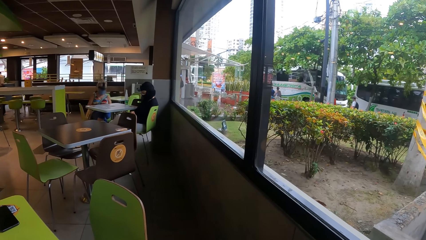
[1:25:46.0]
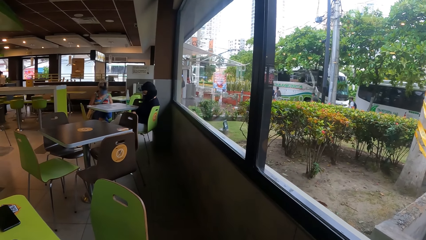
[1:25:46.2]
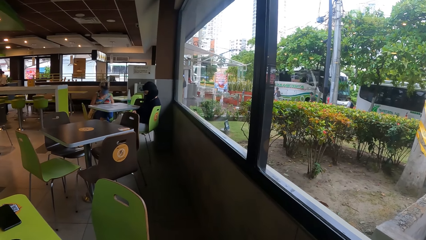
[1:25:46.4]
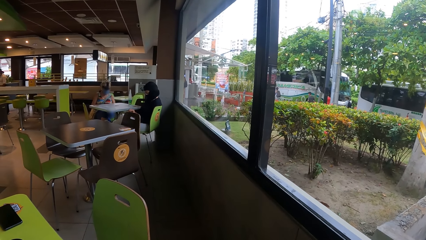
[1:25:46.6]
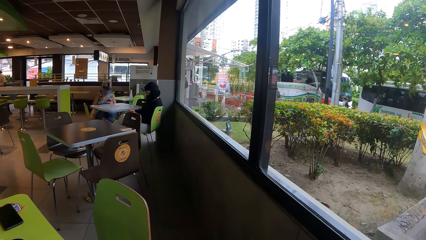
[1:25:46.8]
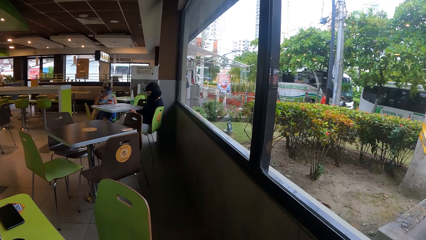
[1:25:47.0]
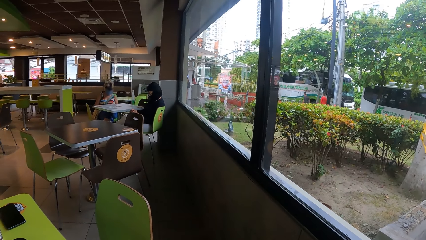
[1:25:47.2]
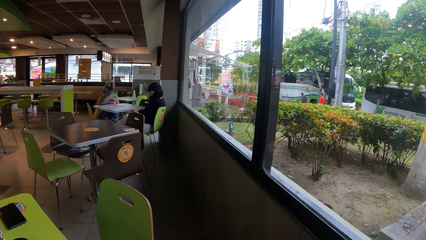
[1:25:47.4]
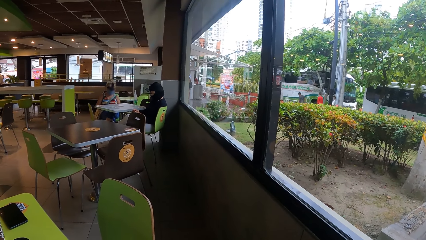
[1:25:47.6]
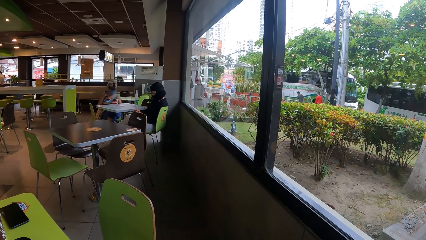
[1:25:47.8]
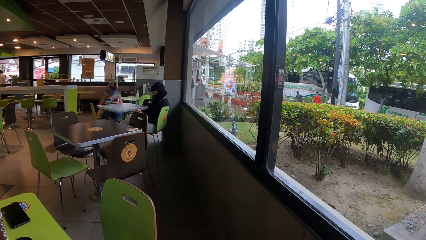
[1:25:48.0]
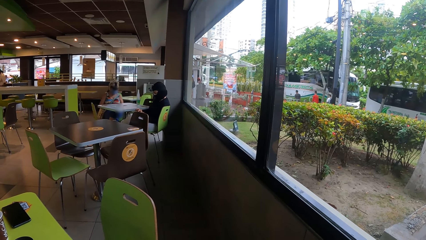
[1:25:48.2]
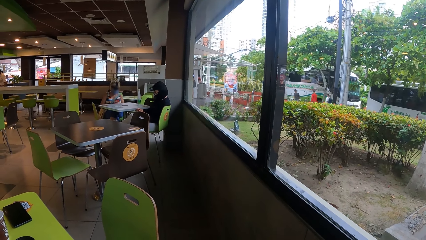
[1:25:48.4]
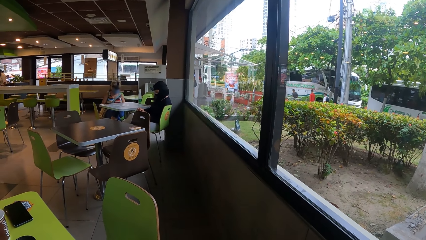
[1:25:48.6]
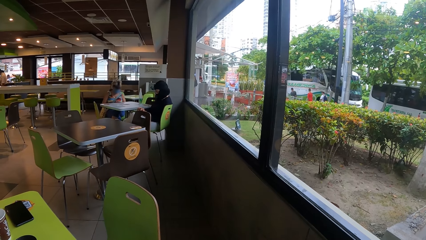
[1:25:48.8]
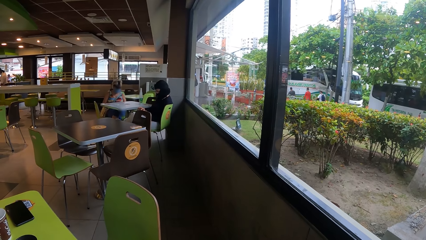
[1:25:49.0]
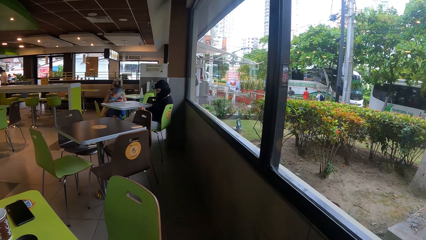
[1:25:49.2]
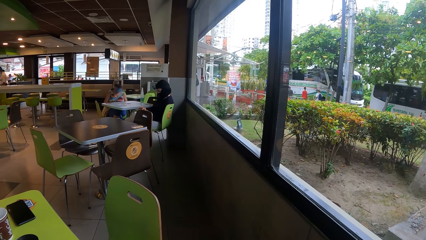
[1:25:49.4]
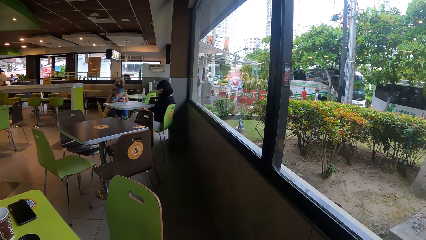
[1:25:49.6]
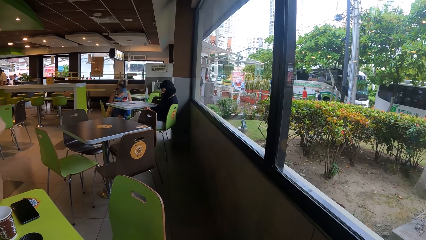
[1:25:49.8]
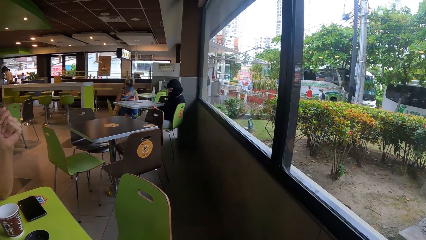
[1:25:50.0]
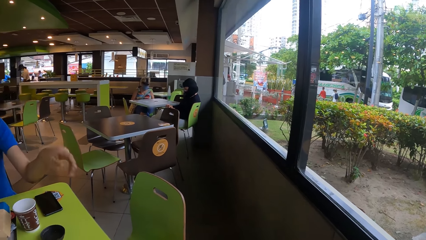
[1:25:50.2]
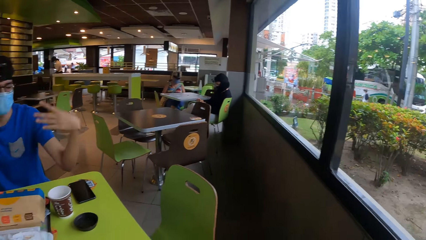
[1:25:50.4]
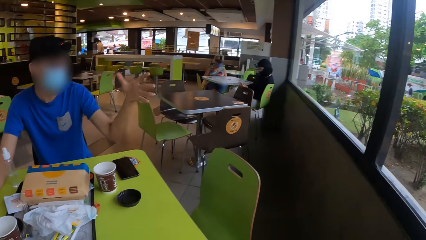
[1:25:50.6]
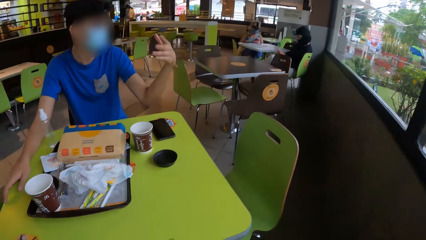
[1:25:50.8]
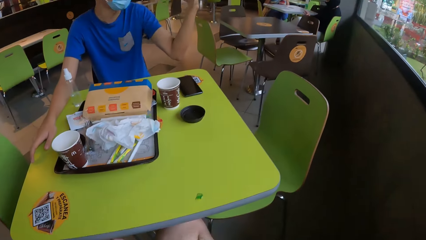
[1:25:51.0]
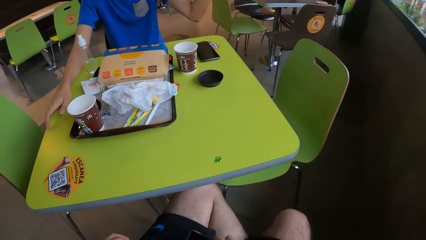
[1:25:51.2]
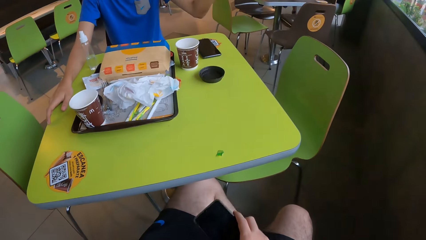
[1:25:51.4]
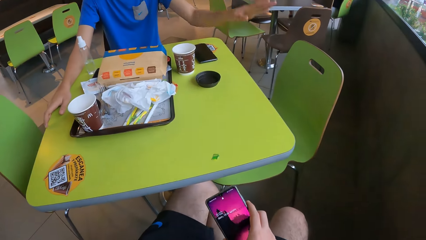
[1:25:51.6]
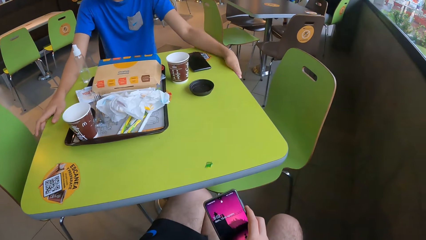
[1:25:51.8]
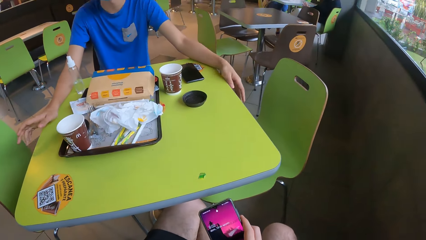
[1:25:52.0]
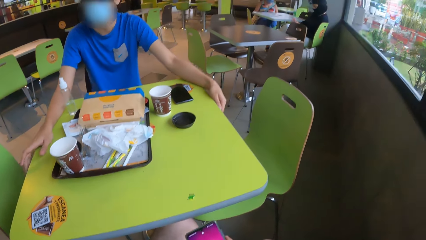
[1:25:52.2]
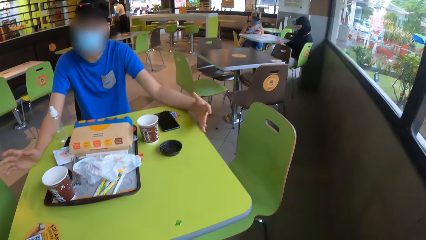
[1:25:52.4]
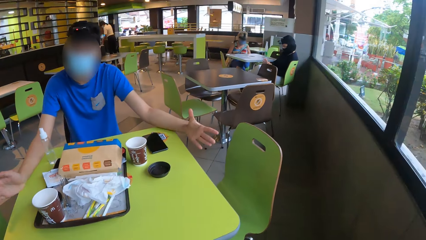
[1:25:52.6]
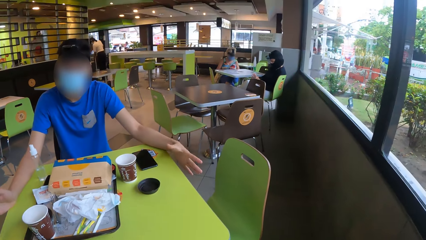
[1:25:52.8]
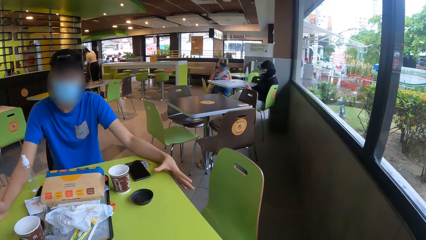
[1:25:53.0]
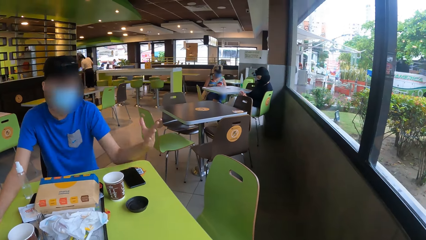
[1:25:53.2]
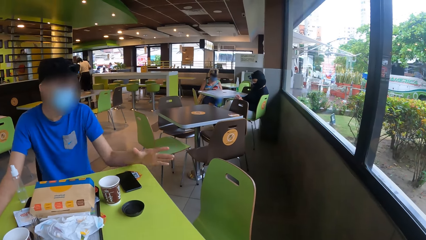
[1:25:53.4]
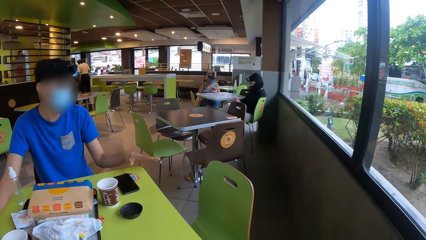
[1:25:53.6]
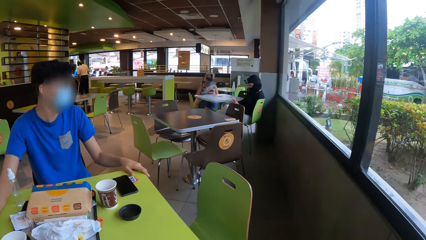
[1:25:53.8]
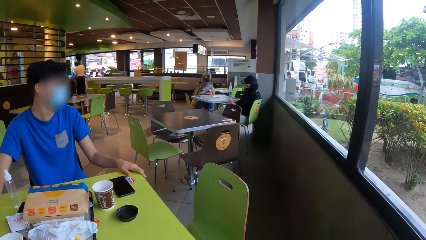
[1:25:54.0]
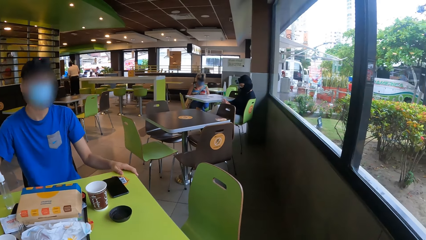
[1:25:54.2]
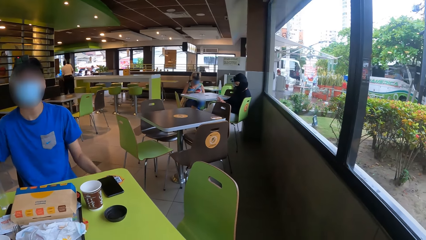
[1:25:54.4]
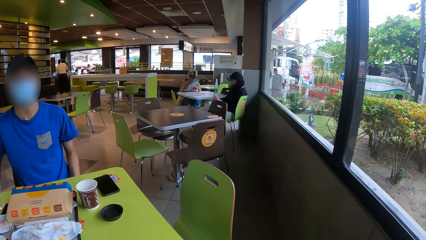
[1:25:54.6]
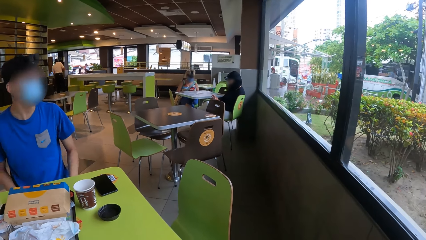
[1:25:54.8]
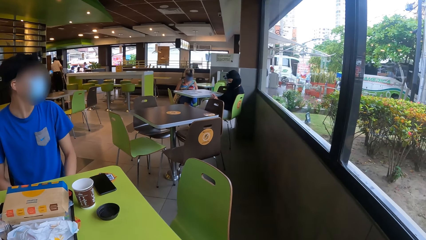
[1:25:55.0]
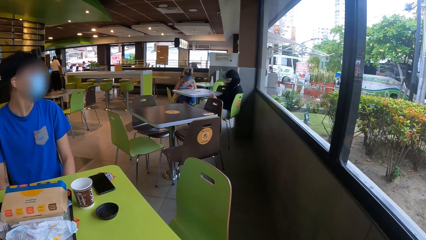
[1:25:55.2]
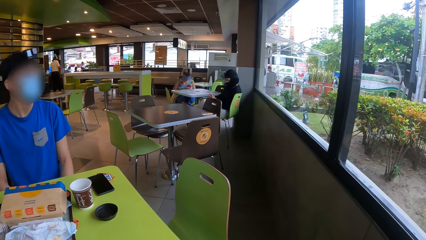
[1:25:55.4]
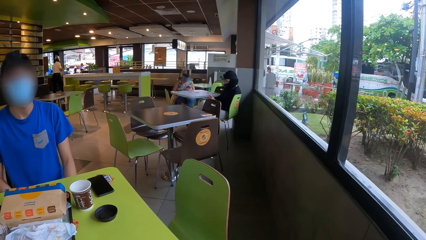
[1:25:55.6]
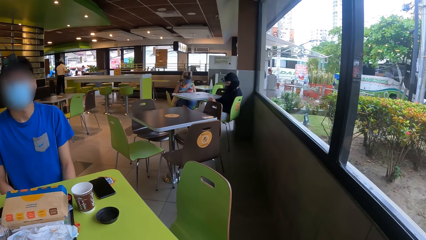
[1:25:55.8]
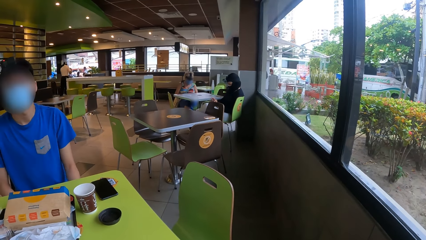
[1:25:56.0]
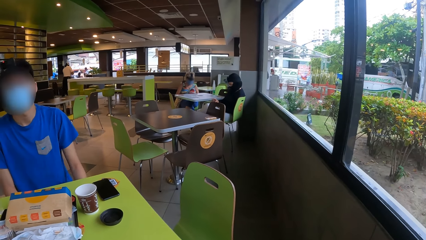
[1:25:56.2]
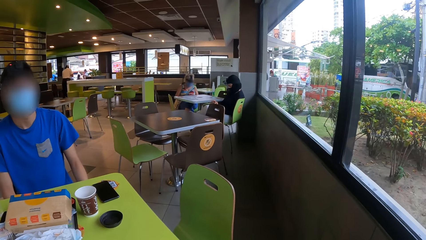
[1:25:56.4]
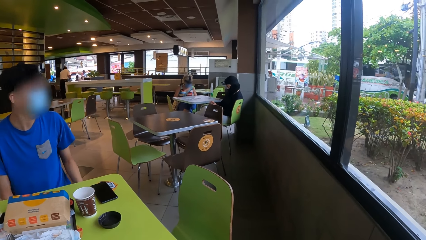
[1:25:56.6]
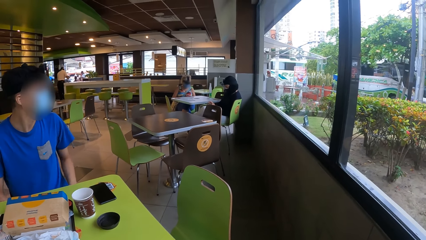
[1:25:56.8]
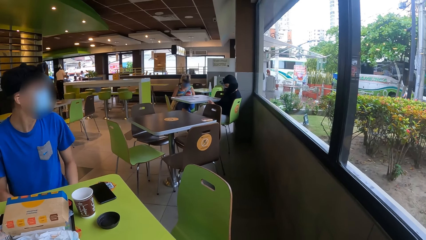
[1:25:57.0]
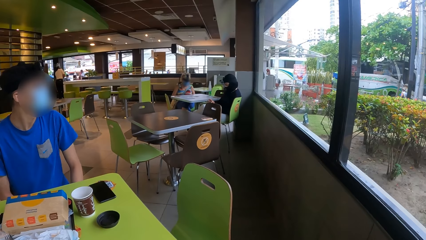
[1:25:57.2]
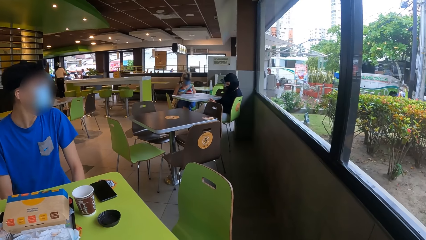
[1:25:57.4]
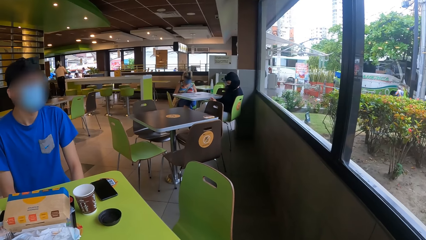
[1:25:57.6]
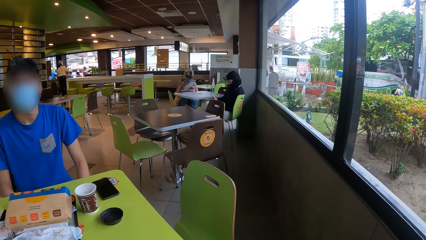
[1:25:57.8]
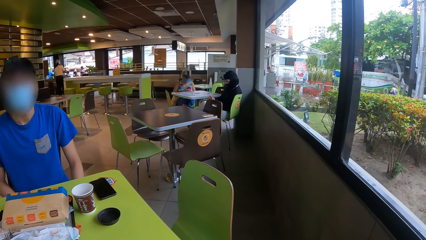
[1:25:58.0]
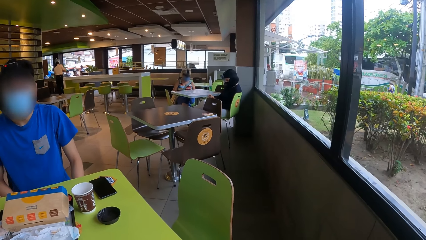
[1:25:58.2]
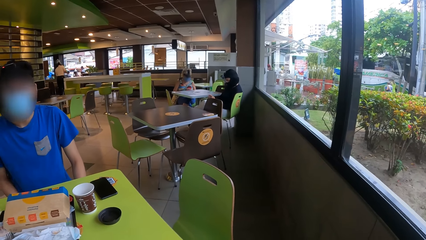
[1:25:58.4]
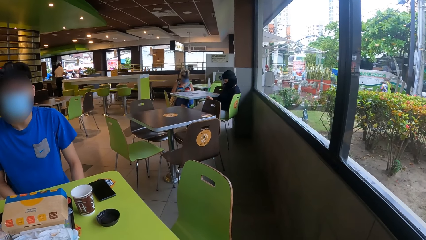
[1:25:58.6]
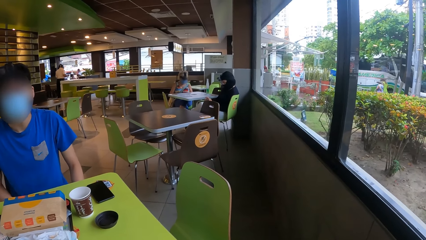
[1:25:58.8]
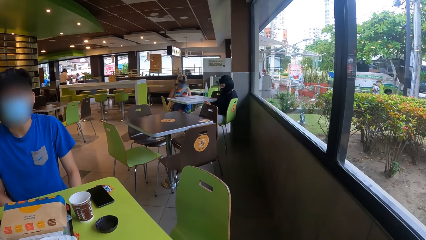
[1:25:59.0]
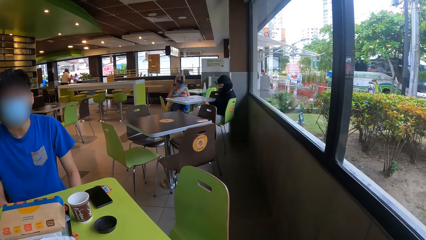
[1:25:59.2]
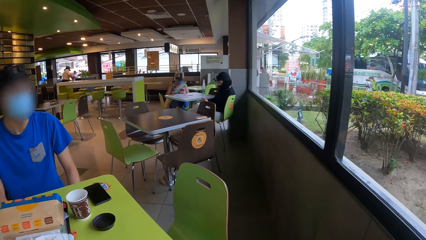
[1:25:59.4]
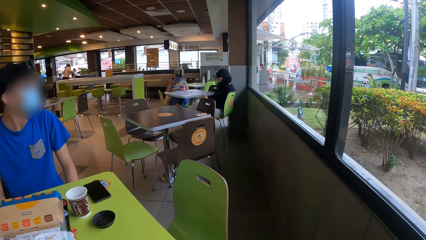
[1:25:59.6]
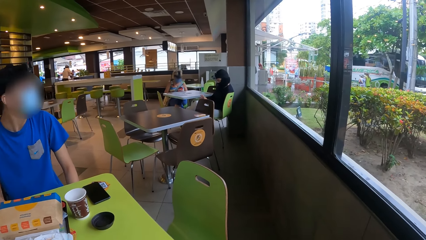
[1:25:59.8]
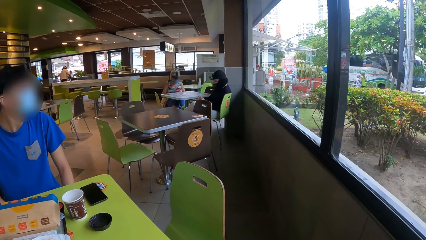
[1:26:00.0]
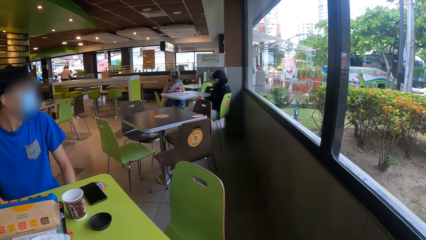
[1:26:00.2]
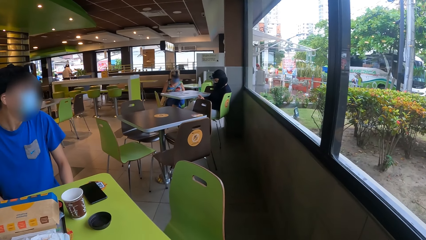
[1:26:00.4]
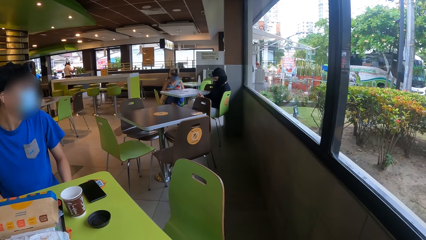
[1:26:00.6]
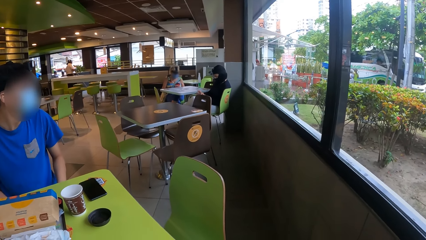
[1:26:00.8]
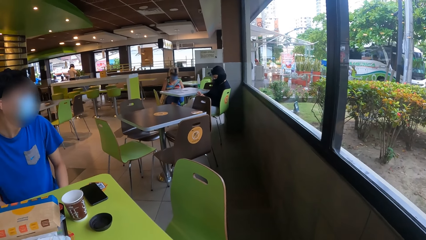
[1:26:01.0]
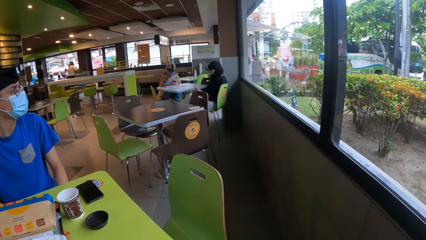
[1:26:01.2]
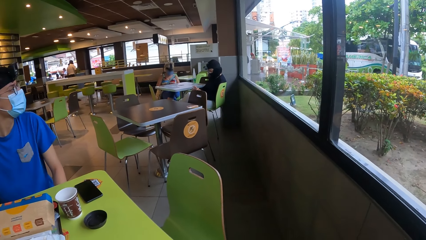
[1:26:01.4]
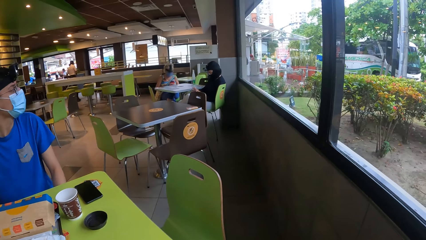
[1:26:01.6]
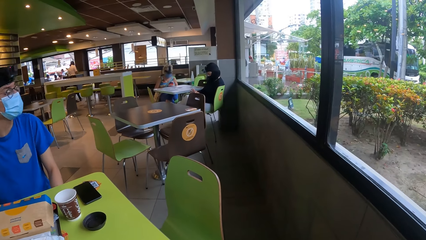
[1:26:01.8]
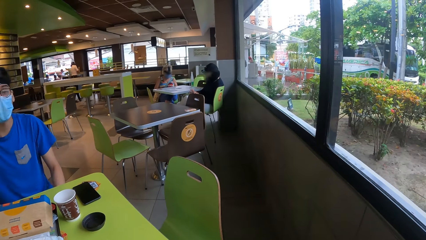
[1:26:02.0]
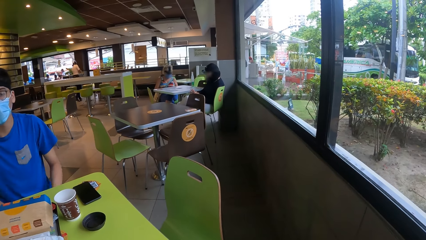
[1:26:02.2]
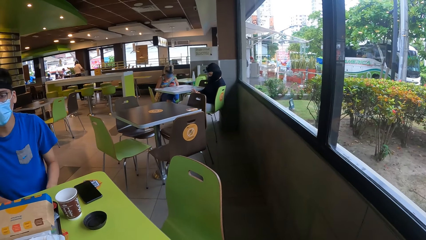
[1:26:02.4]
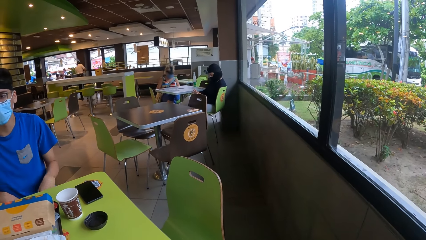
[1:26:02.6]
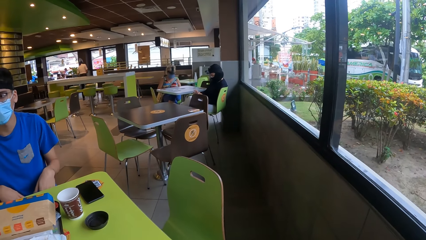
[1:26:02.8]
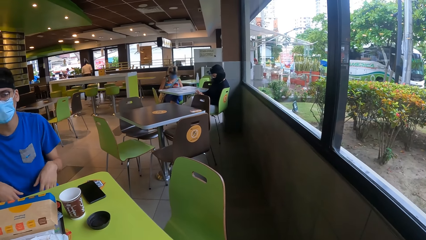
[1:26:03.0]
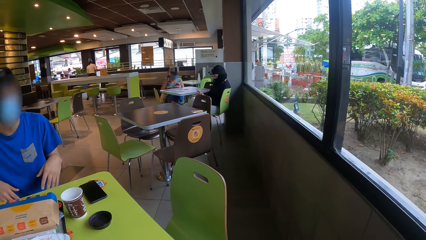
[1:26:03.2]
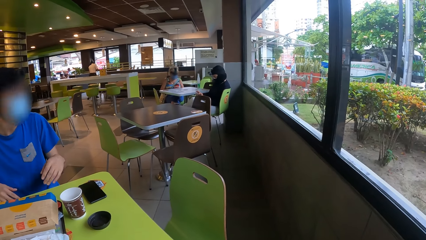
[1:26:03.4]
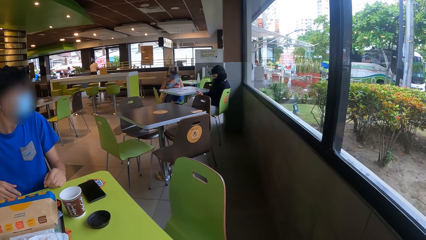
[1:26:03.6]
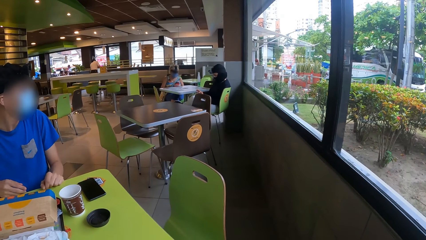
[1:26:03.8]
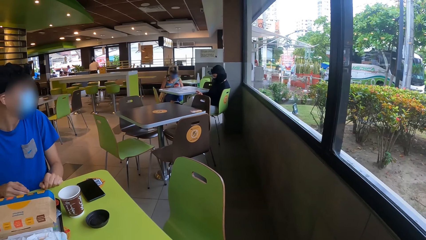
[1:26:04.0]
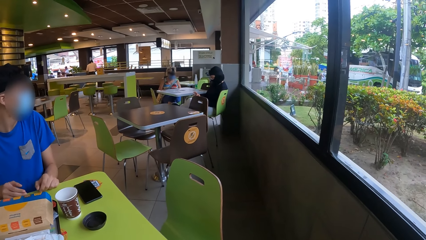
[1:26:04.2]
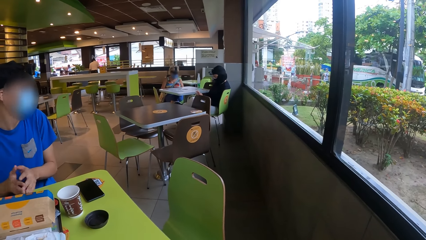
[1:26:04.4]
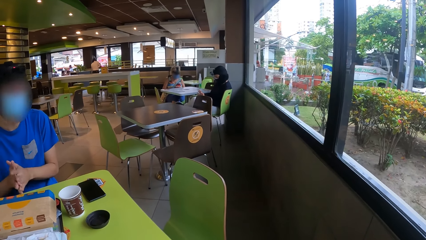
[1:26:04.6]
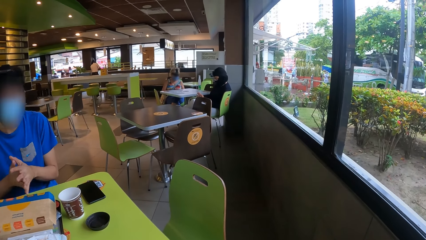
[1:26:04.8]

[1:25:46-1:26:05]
The camera wearer looks outside through the window. They look around. They look at the phone. They interact with a man. They look at the man.
